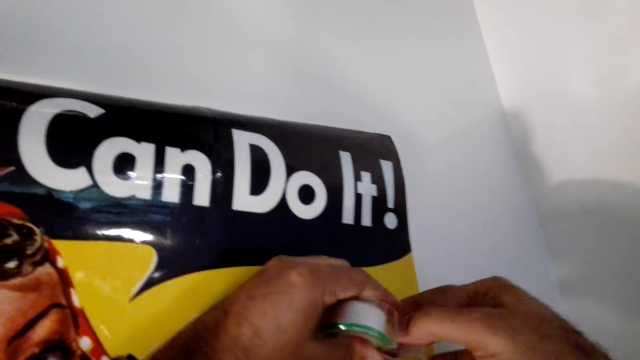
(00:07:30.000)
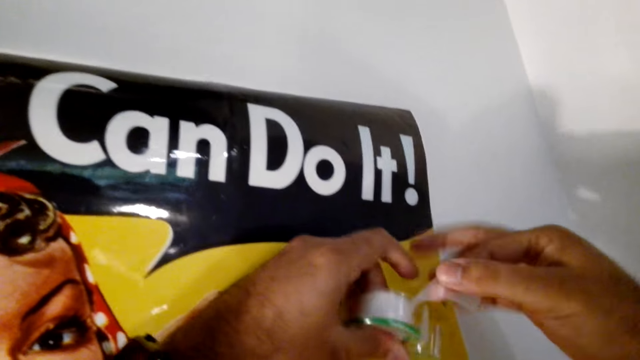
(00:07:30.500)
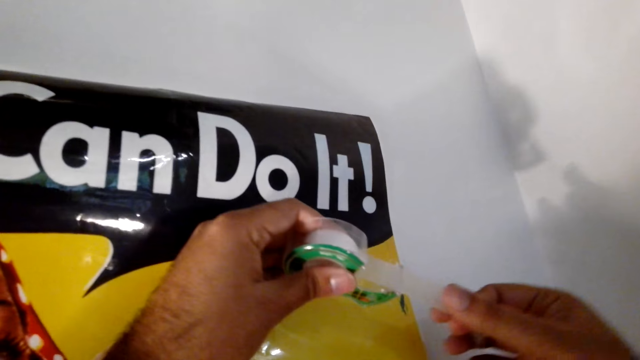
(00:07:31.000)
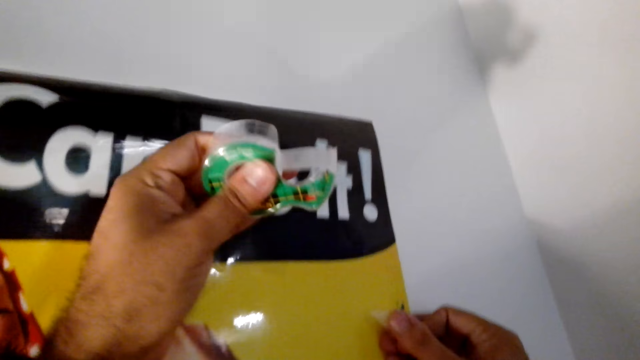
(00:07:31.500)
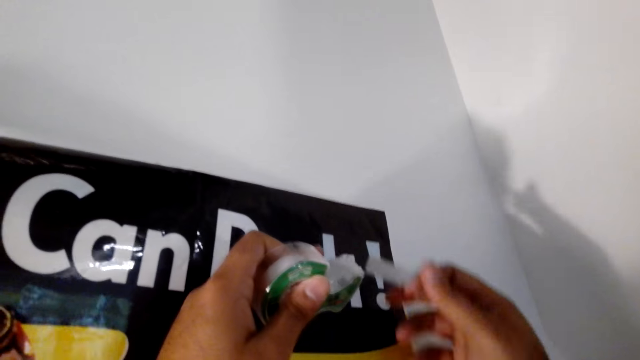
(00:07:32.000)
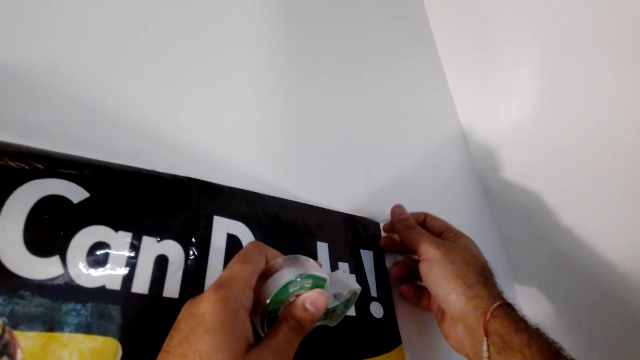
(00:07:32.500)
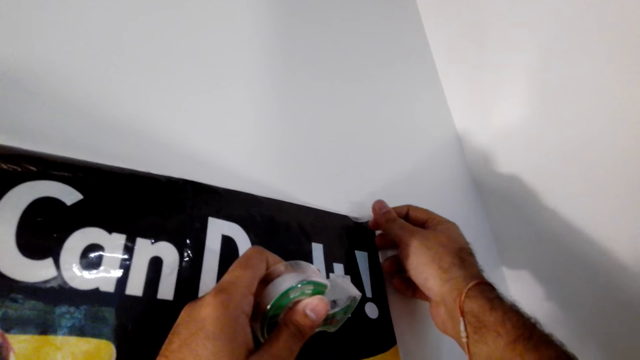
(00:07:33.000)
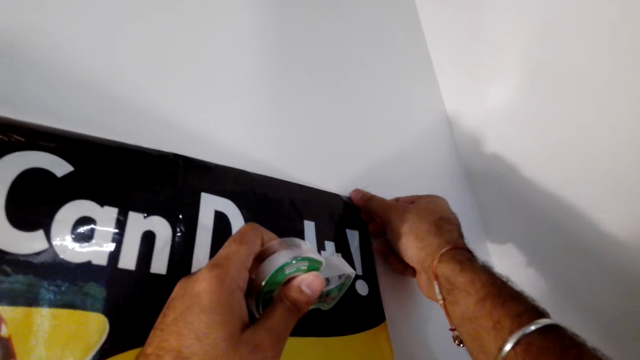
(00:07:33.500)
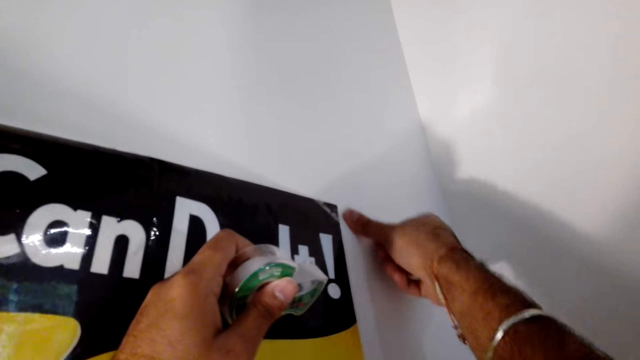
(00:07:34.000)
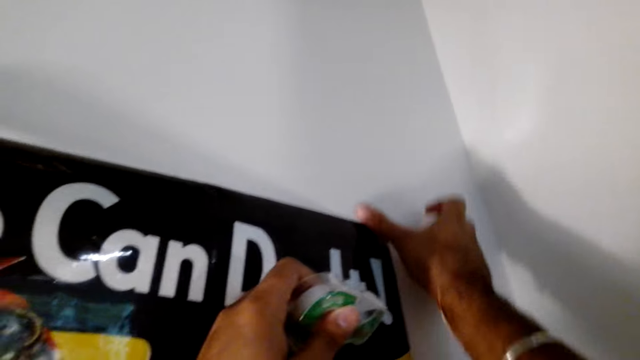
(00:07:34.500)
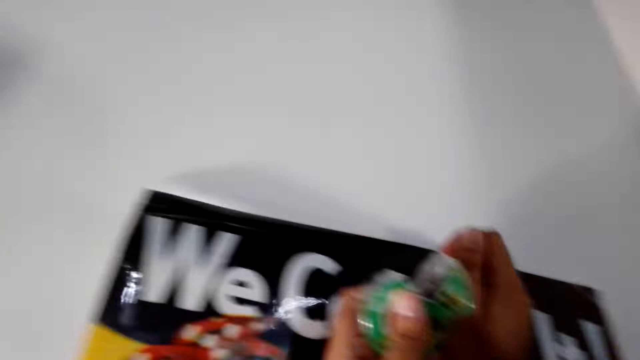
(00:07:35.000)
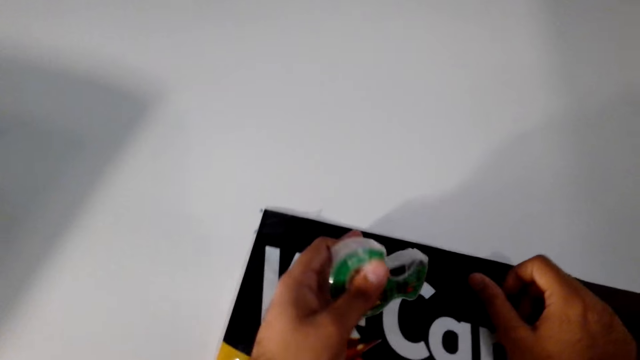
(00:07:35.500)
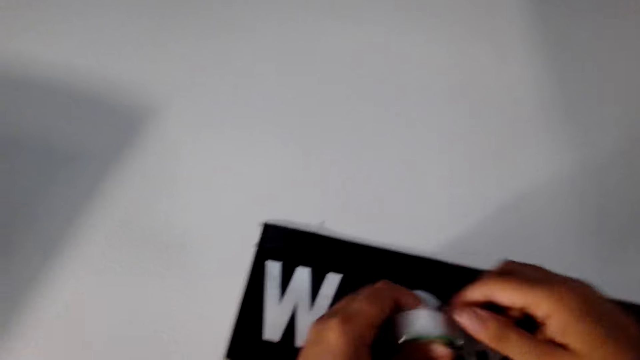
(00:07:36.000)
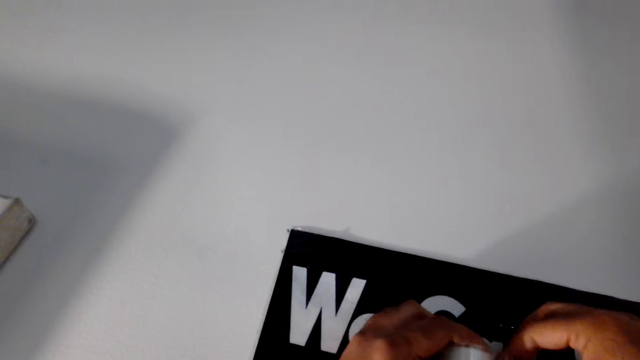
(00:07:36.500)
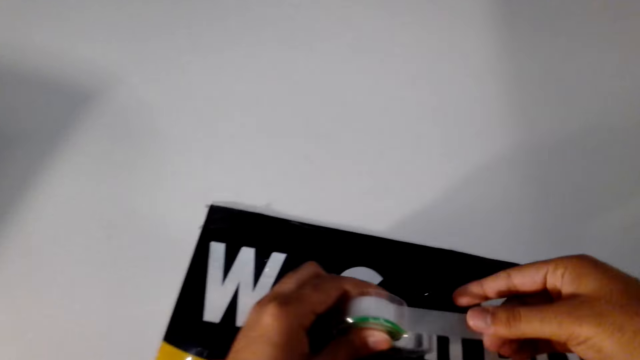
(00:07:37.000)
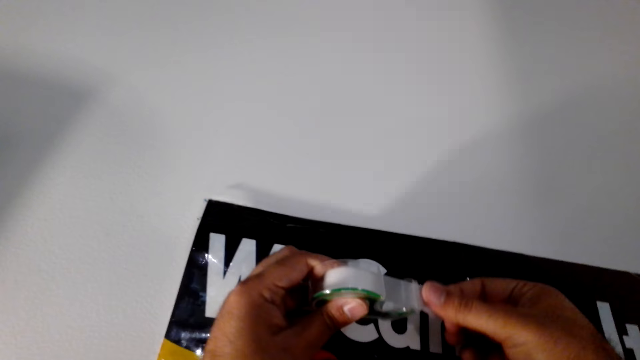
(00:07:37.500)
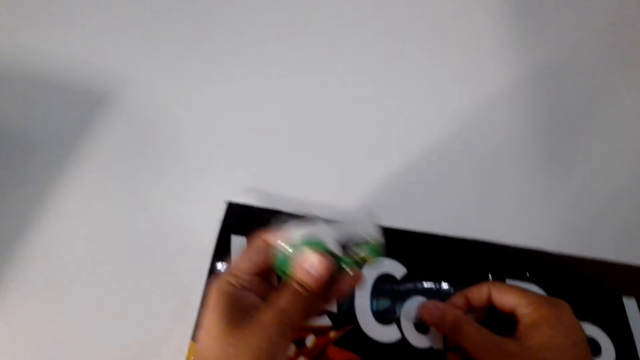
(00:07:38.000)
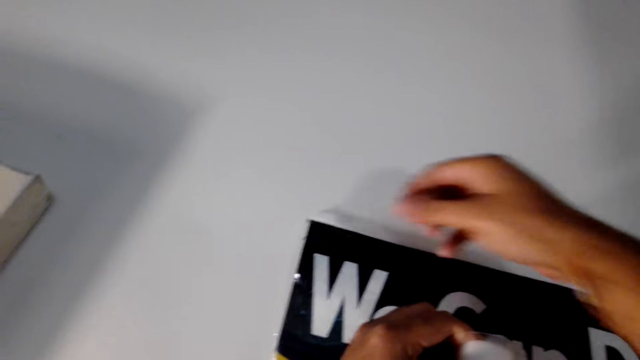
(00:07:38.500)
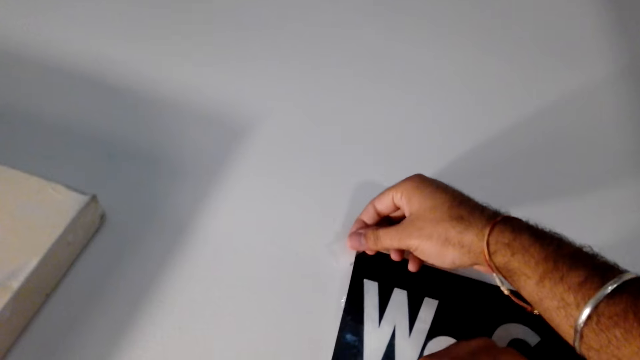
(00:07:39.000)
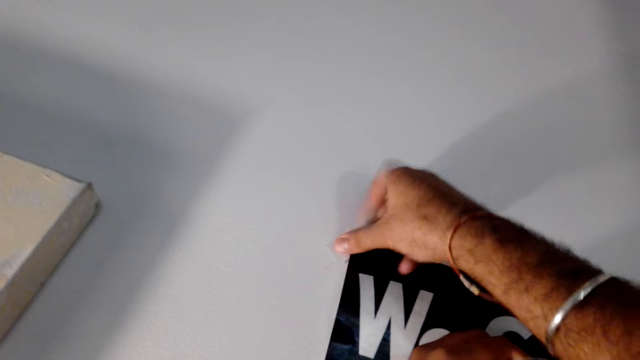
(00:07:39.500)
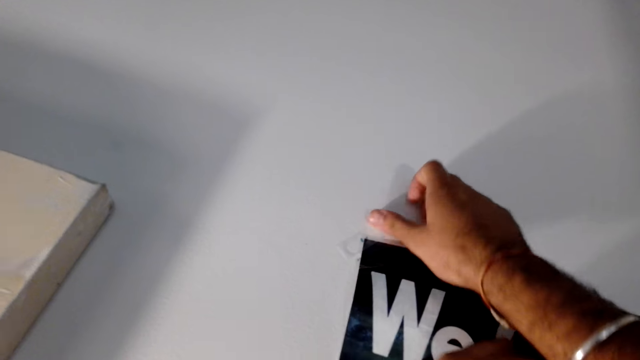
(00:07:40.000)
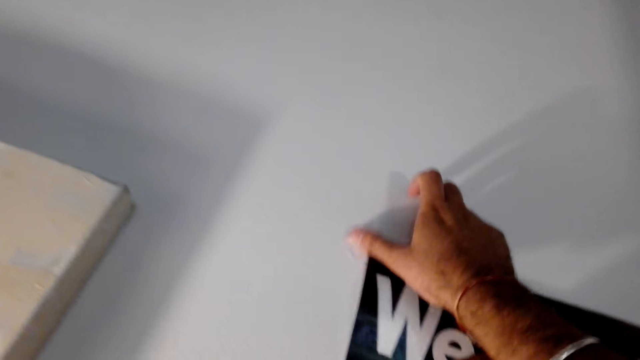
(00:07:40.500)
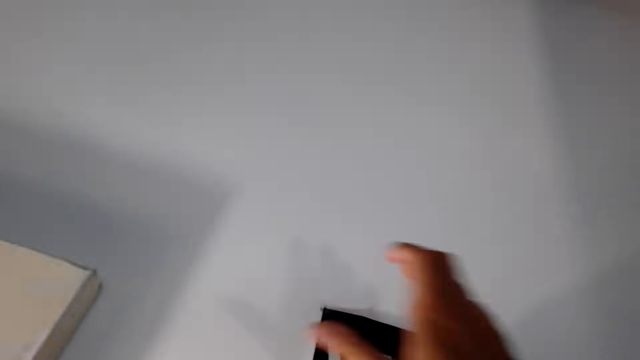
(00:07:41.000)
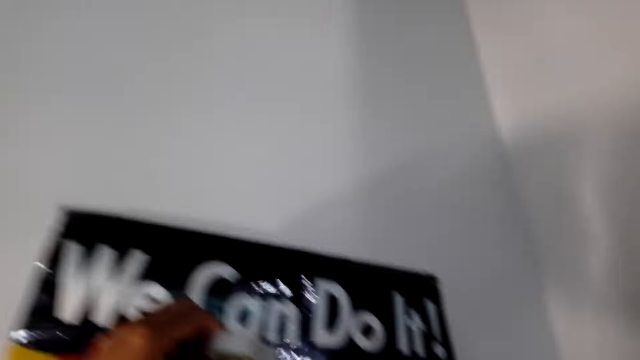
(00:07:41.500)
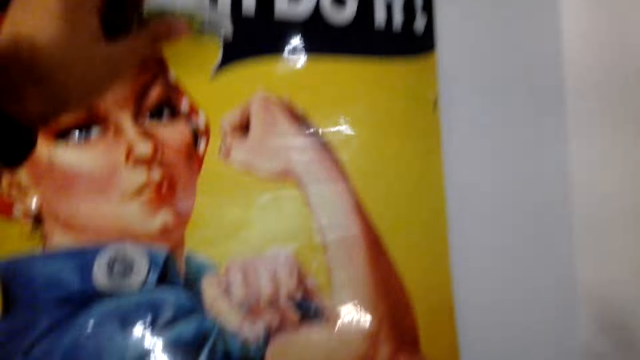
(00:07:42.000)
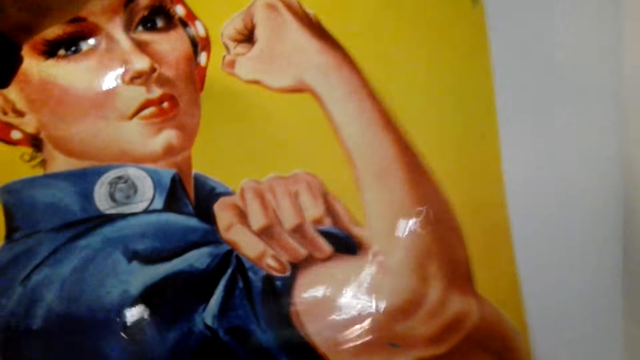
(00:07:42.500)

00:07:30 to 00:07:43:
The camera wearer cuts a piece of the cello tape. They pull the tape. They stick the cello tape on the wall. They cut a piece of the cello tape. They pull the tape. They stick the cello tape on the wall.

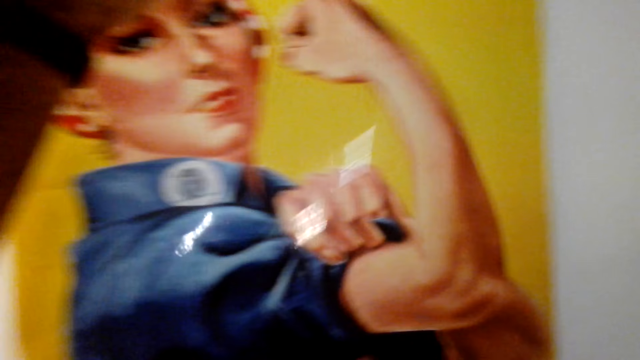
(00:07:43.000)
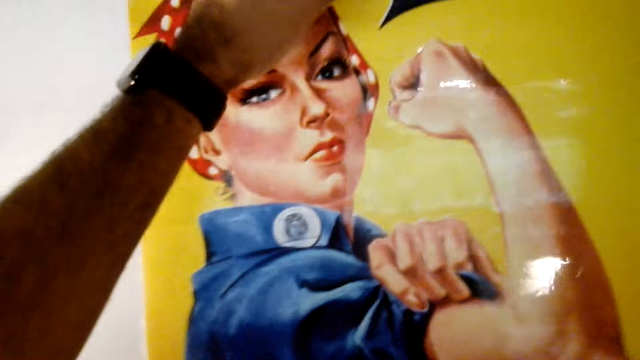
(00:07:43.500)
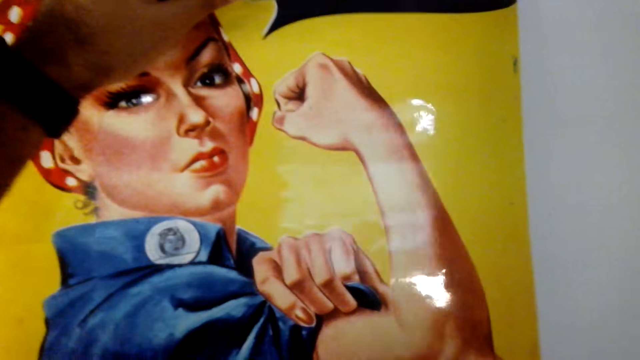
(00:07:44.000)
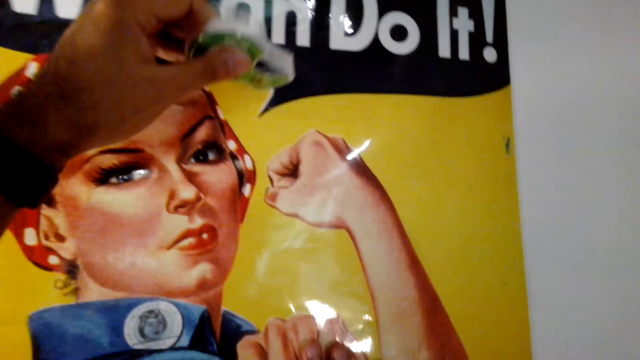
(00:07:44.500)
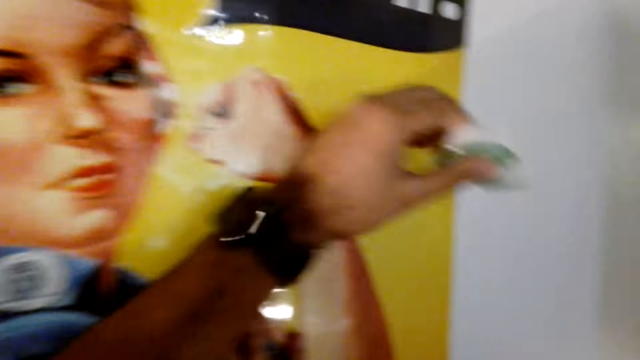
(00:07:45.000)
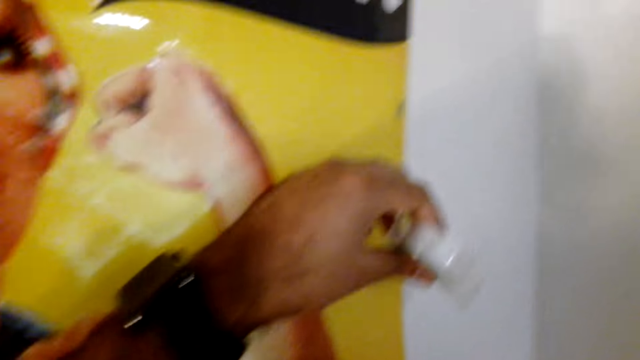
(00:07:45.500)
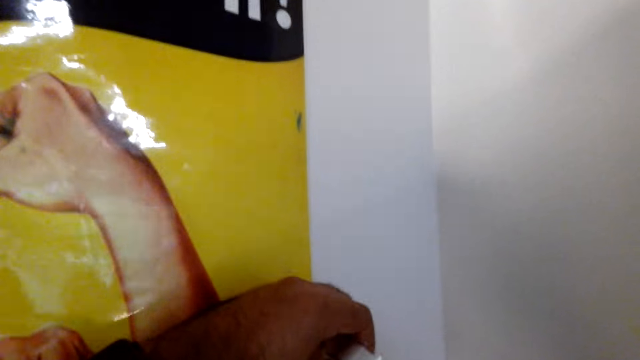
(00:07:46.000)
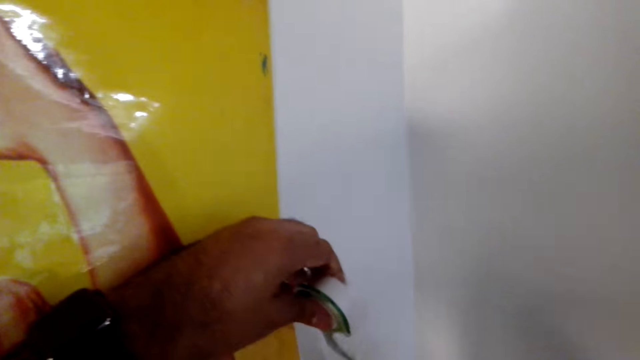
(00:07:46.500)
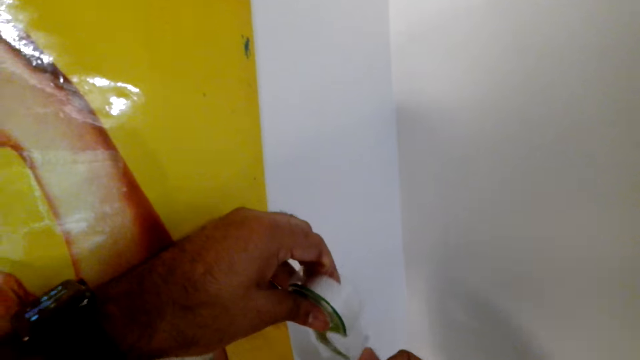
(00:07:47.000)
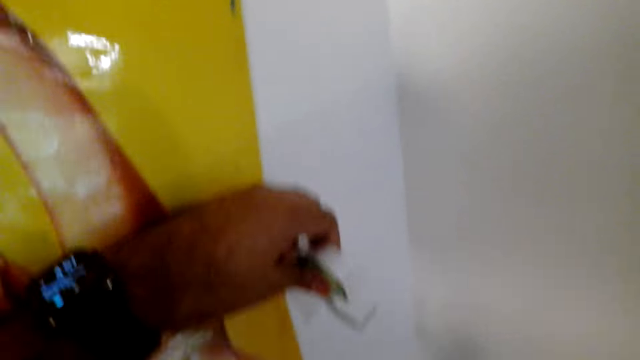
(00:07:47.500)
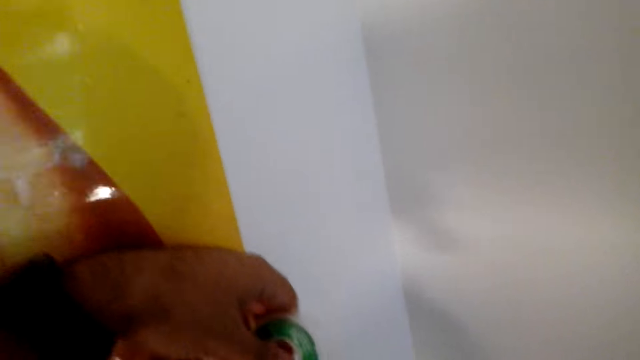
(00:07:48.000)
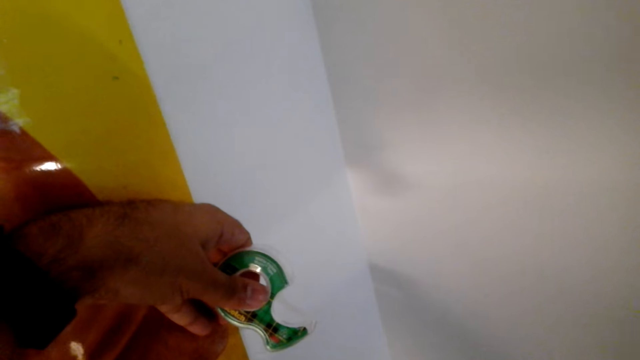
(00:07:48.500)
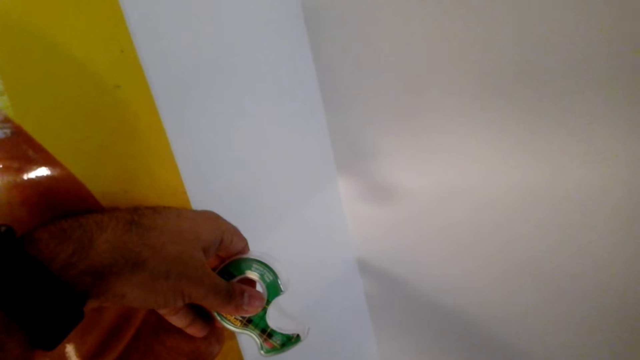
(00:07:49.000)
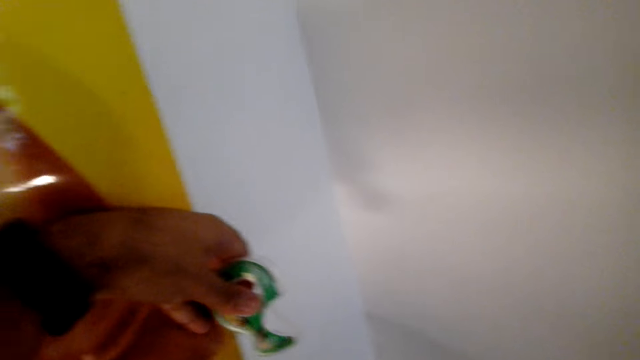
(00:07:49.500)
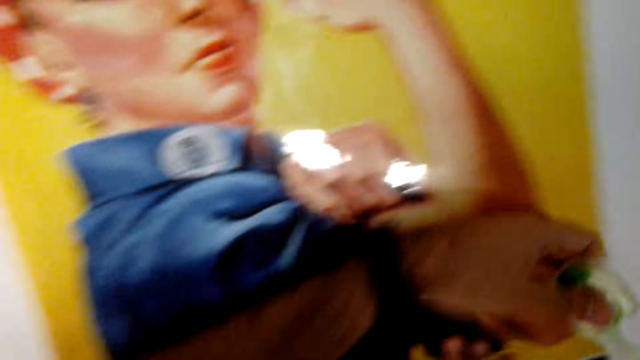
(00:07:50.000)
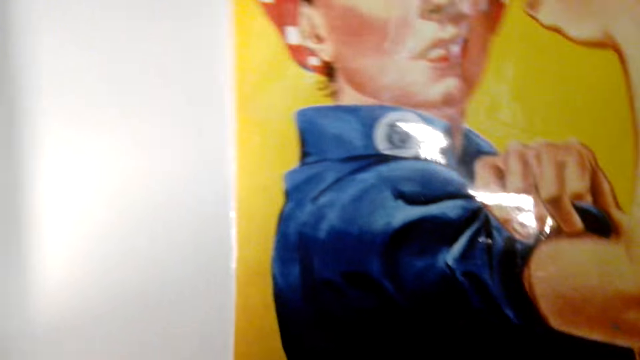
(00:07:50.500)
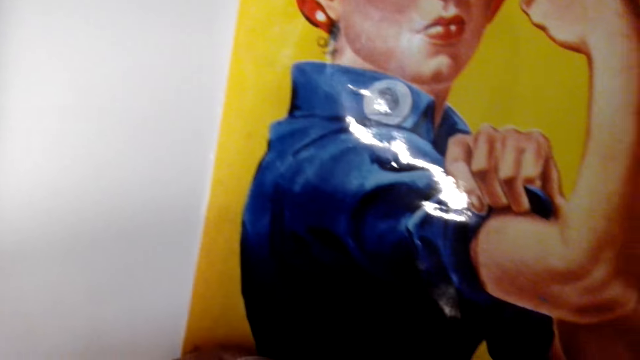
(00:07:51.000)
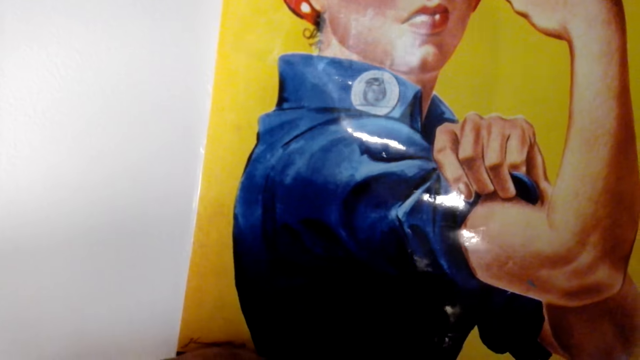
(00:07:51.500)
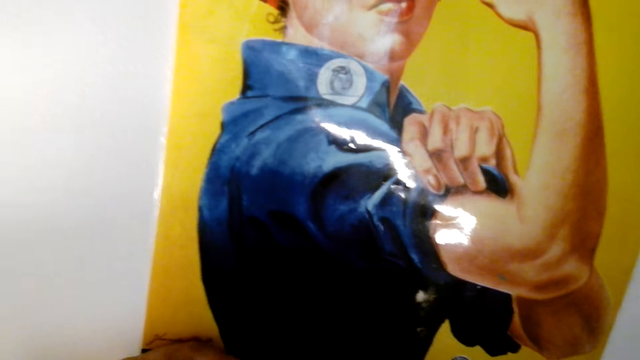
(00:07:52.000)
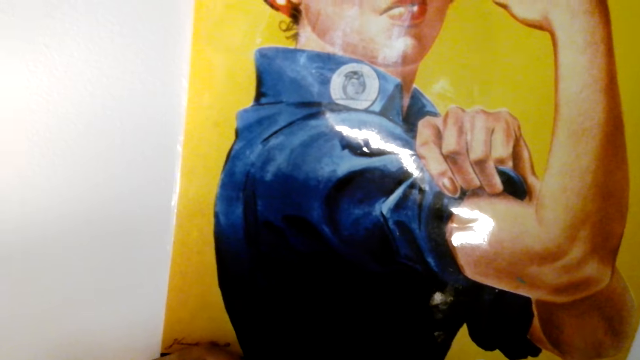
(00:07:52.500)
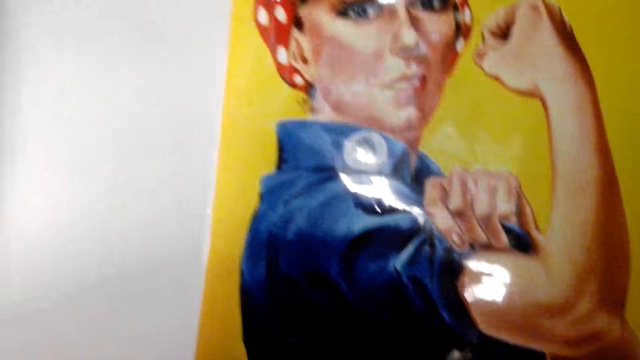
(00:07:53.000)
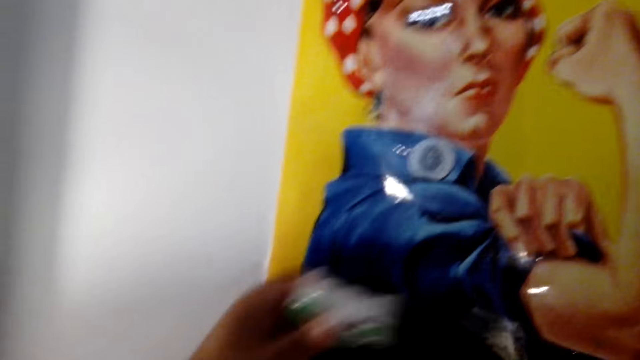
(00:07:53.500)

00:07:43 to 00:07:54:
The camera wearer pulls the canvas paper. They cut a piece of the cello tape. They stick the cello tape on the wall.
